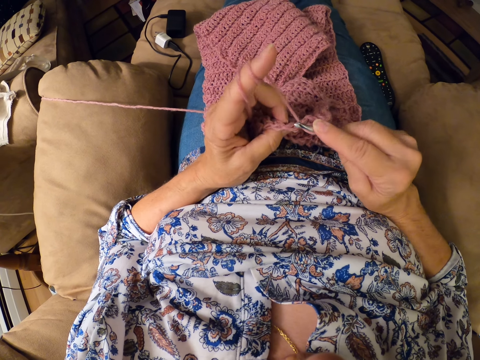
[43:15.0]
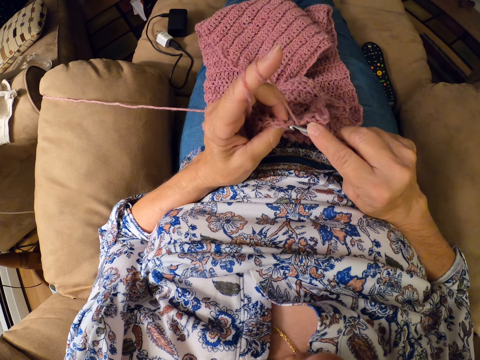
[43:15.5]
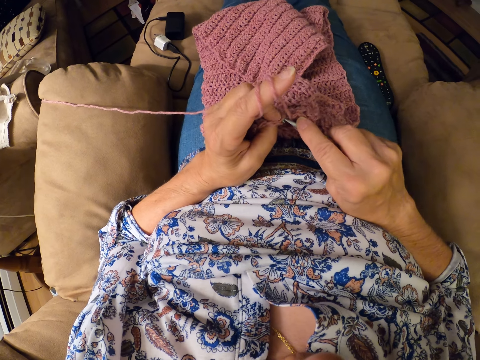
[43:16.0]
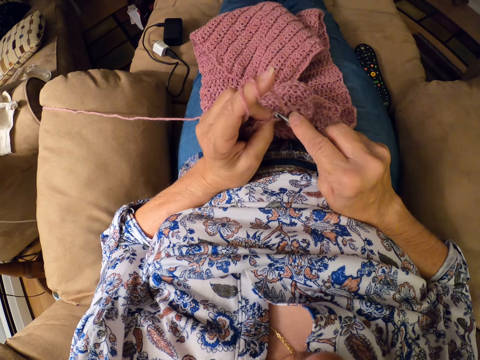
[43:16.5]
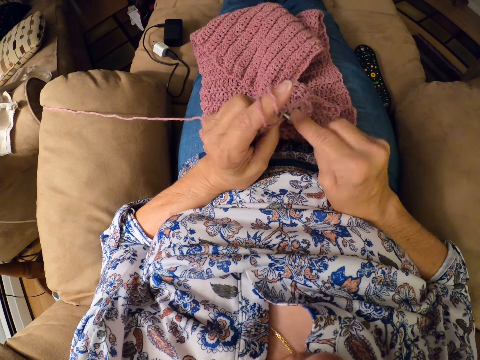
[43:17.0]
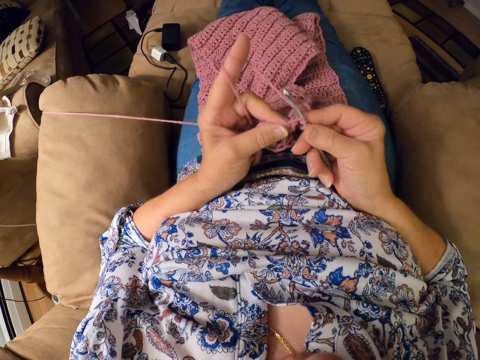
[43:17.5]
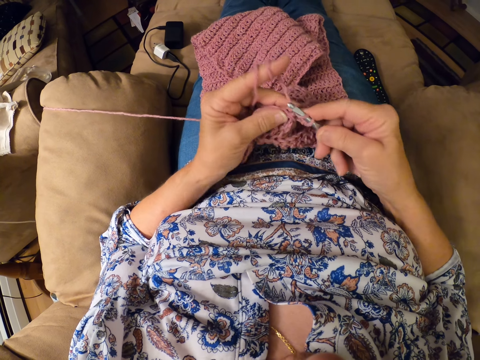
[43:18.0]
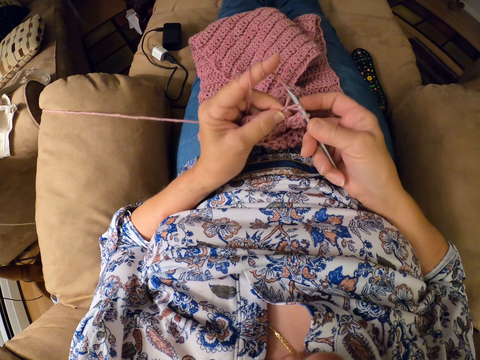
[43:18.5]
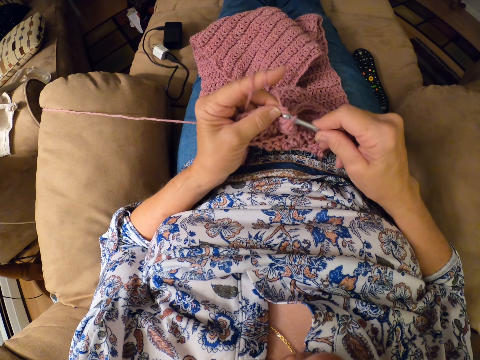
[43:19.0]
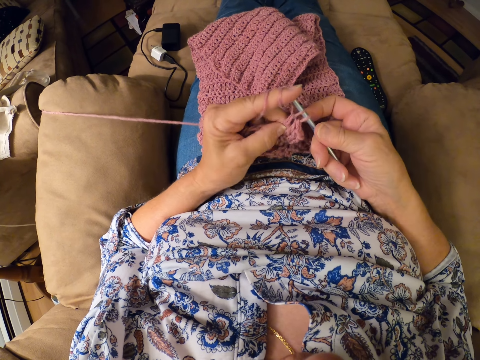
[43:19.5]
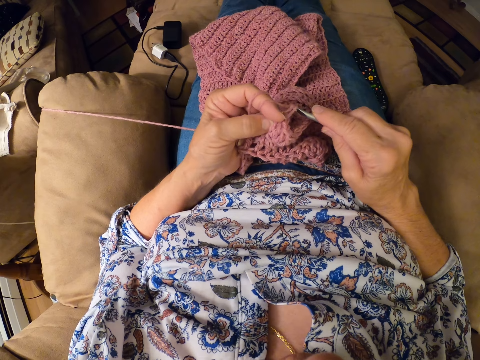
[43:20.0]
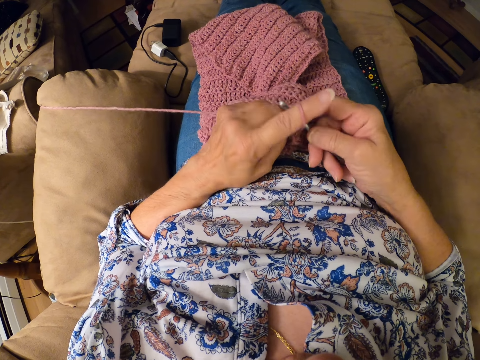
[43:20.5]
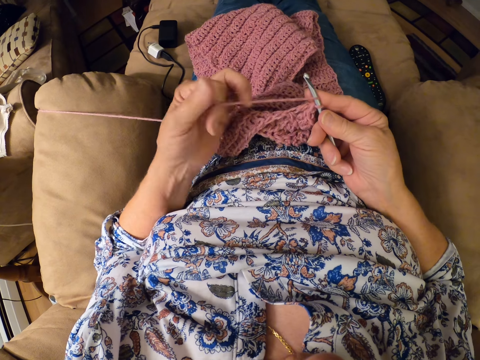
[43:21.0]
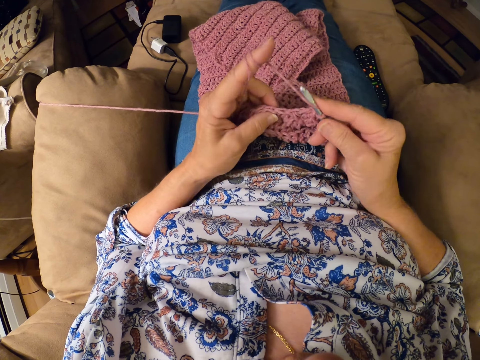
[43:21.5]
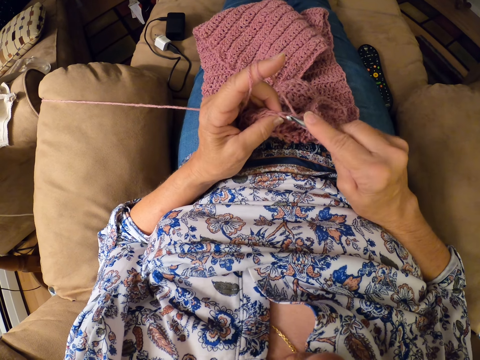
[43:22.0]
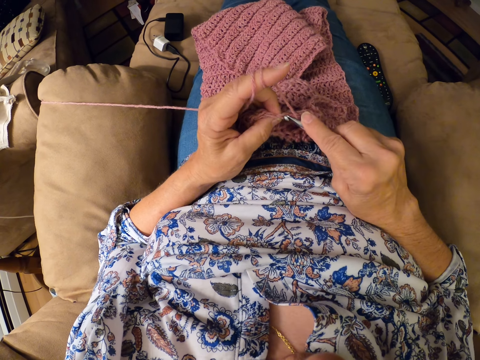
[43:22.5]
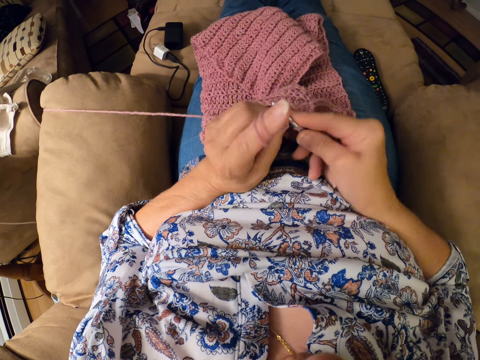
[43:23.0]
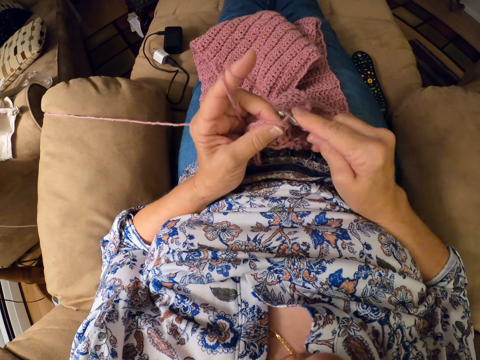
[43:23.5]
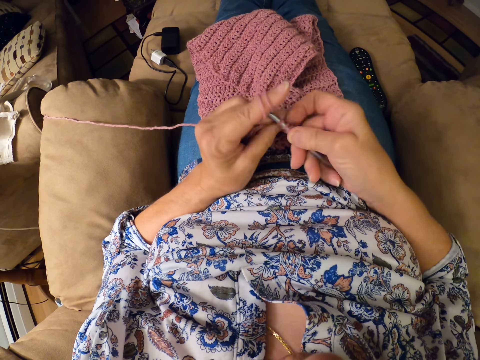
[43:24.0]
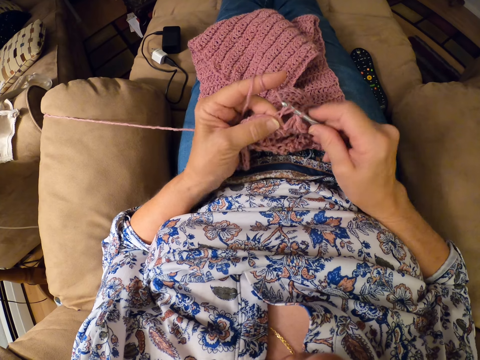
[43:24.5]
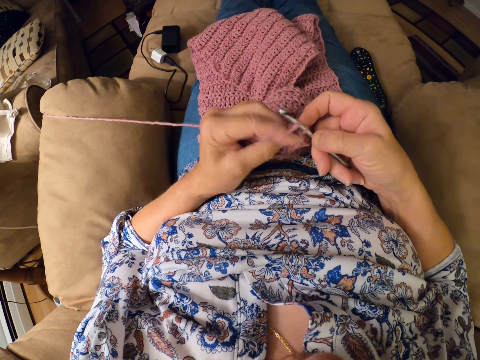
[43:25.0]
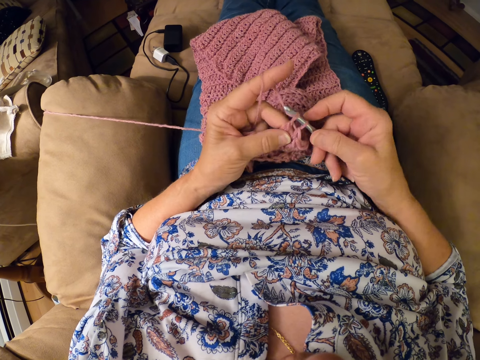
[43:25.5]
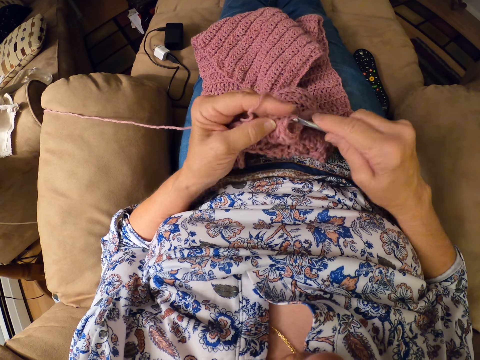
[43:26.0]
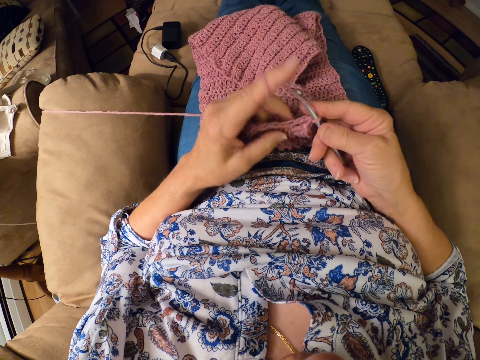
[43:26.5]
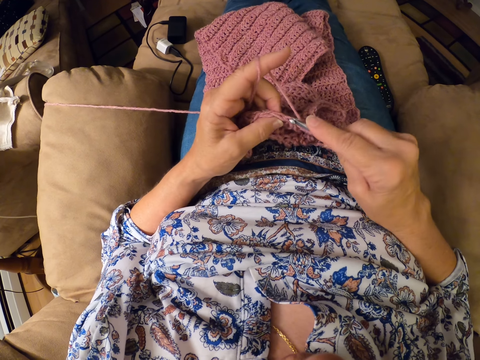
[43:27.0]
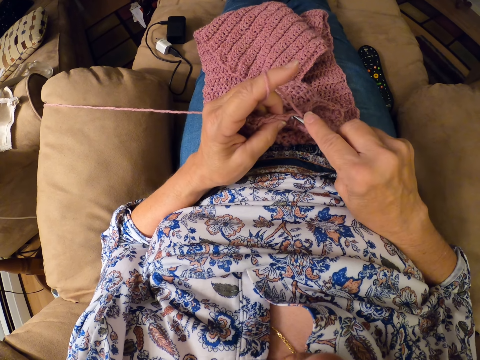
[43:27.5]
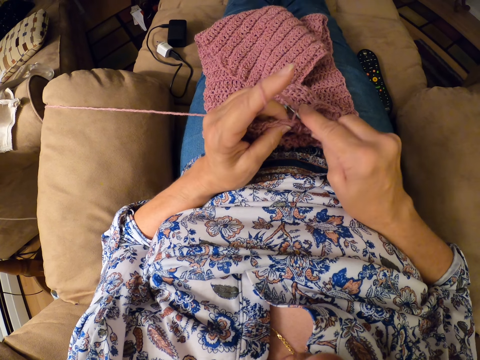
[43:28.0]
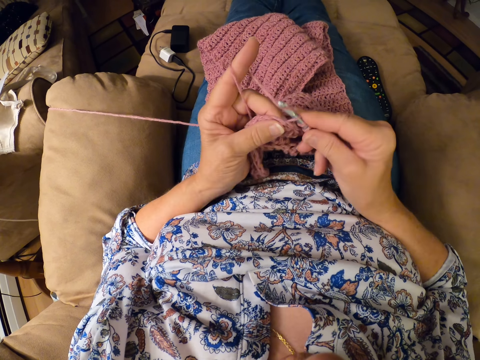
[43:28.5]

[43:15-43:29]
The camera wearer continues crocheting the yarn with the crocheting hook. She twirls the yarn around her left hand. She adjusts the thread. She continues crocheting the yarn with the crocheting hook.

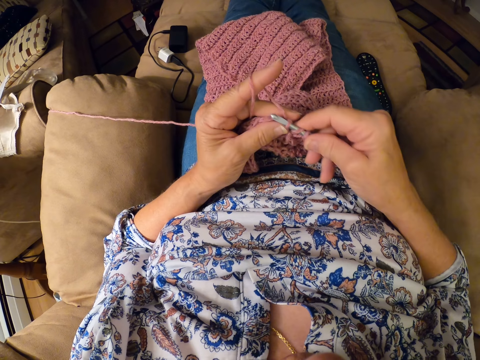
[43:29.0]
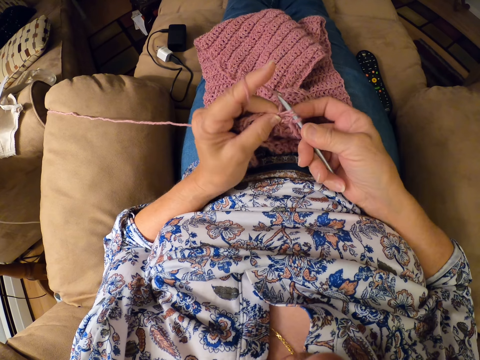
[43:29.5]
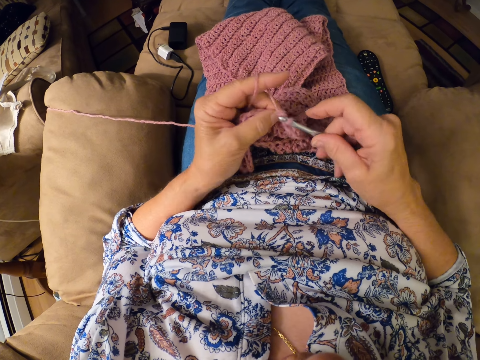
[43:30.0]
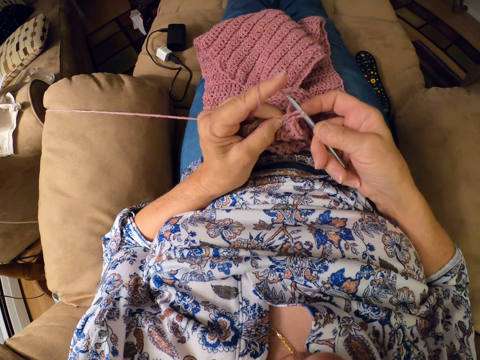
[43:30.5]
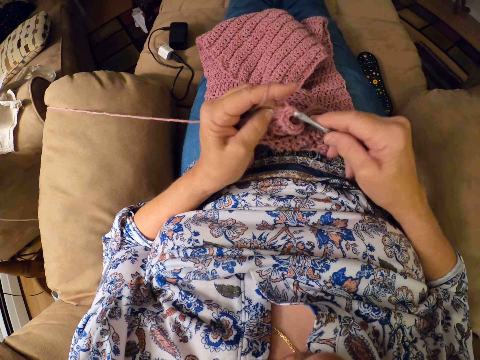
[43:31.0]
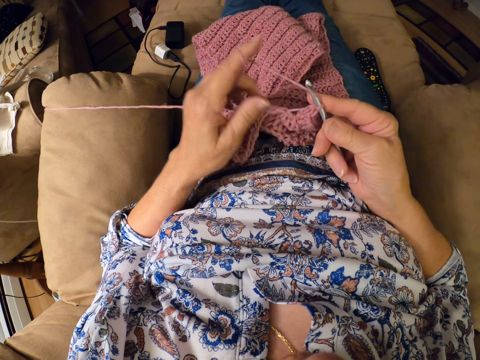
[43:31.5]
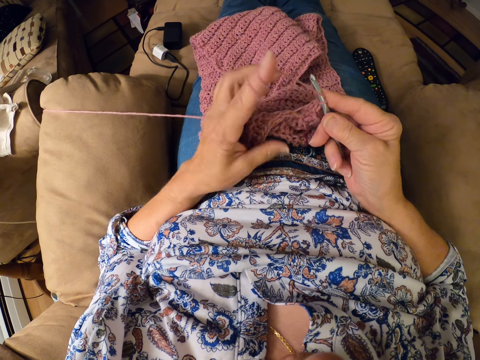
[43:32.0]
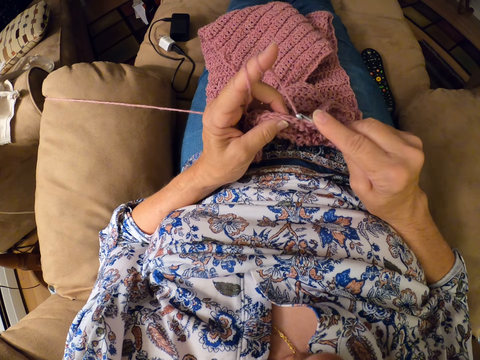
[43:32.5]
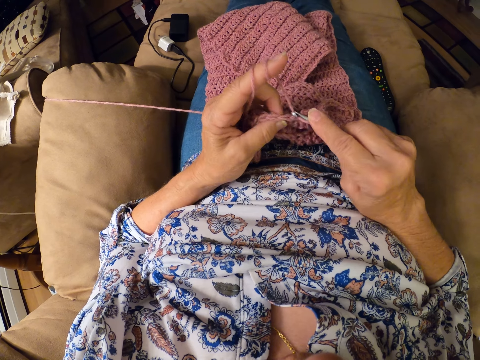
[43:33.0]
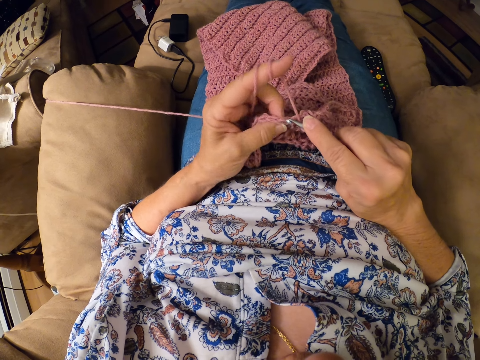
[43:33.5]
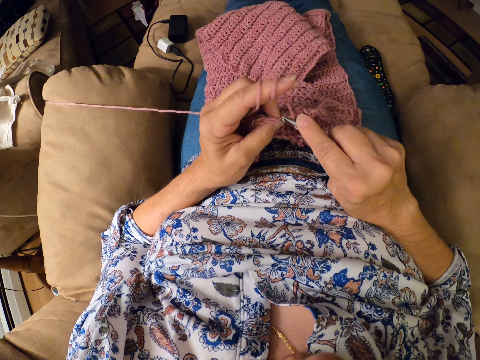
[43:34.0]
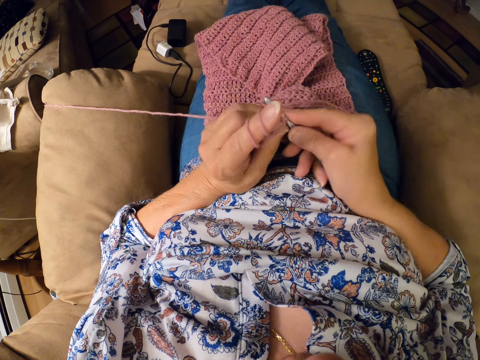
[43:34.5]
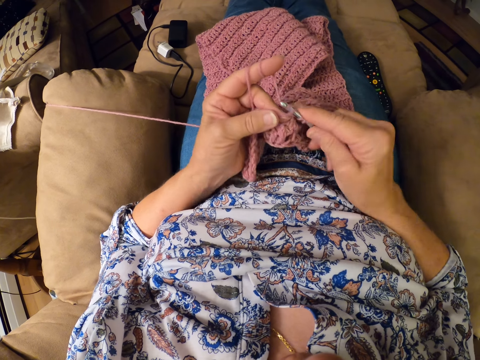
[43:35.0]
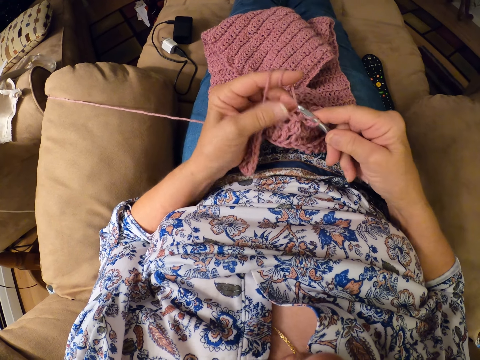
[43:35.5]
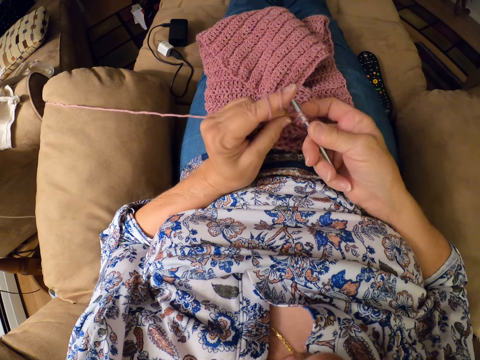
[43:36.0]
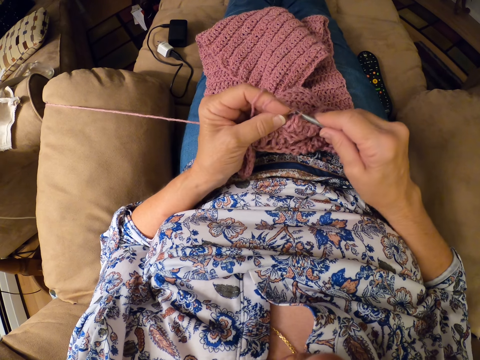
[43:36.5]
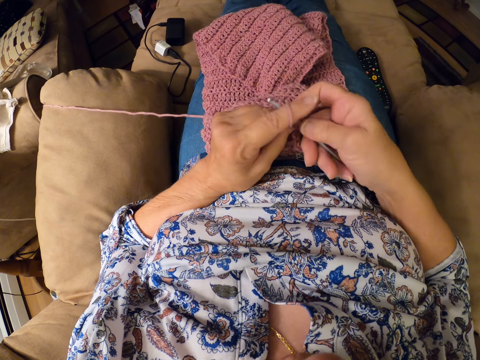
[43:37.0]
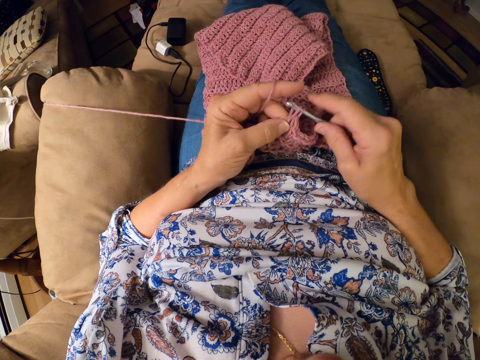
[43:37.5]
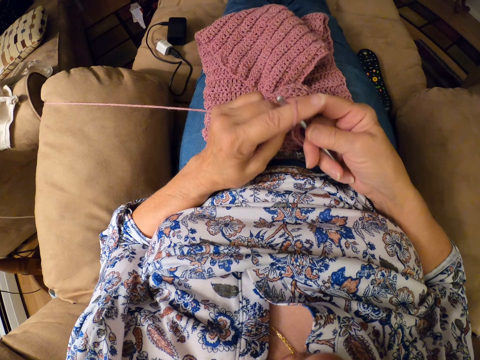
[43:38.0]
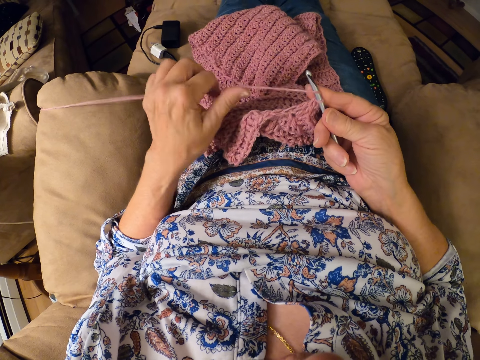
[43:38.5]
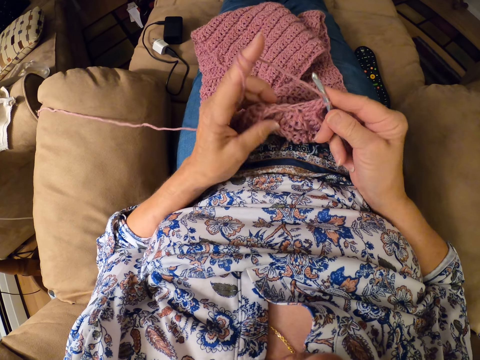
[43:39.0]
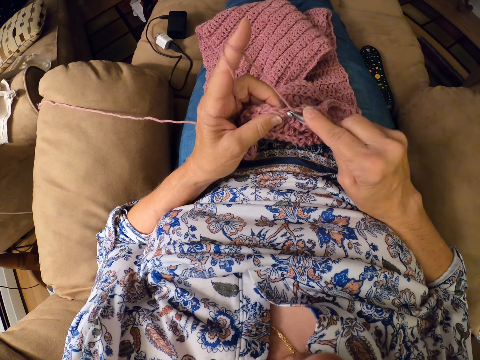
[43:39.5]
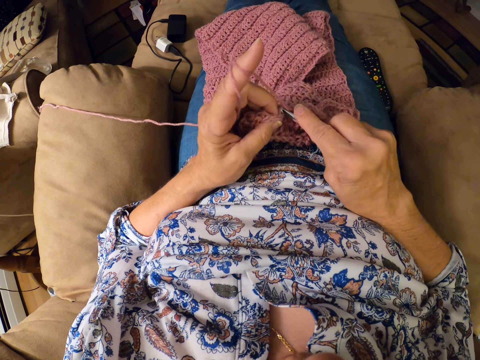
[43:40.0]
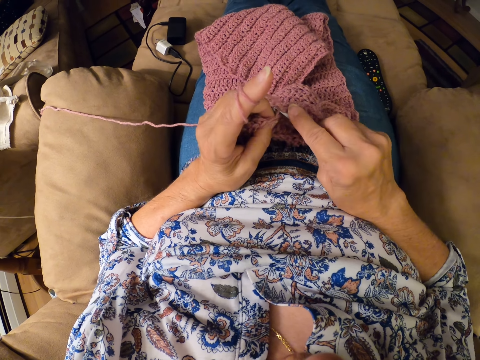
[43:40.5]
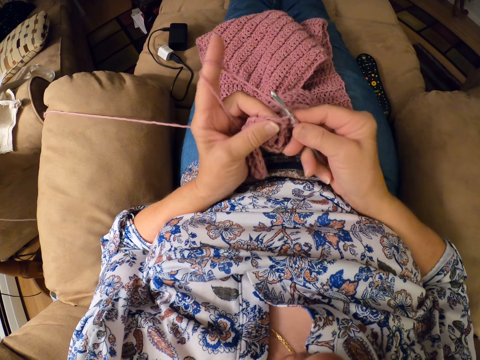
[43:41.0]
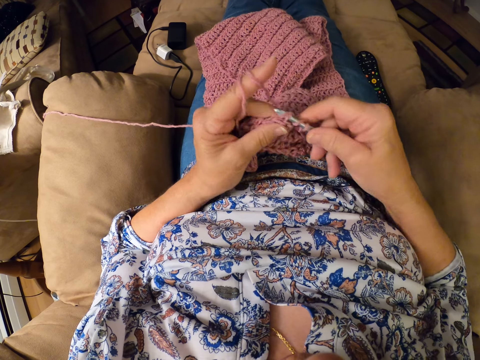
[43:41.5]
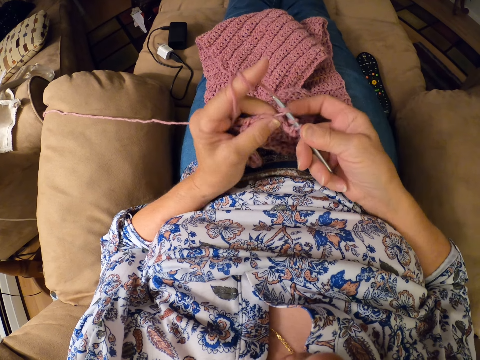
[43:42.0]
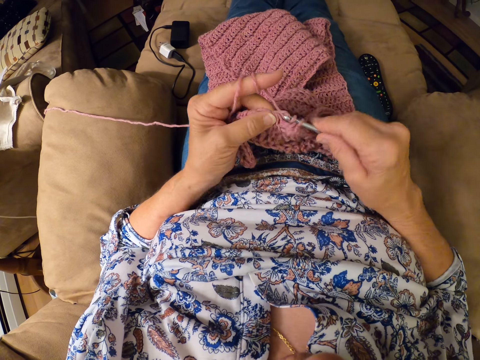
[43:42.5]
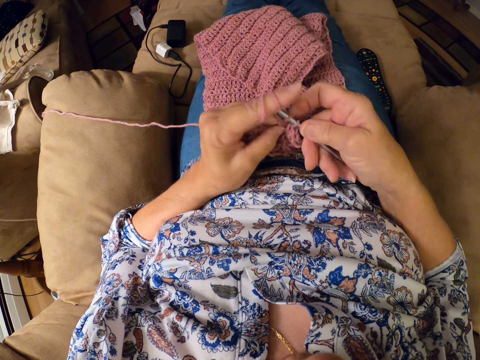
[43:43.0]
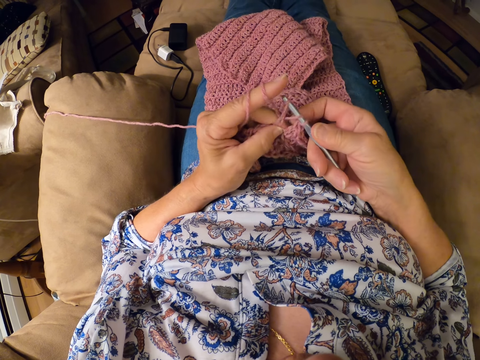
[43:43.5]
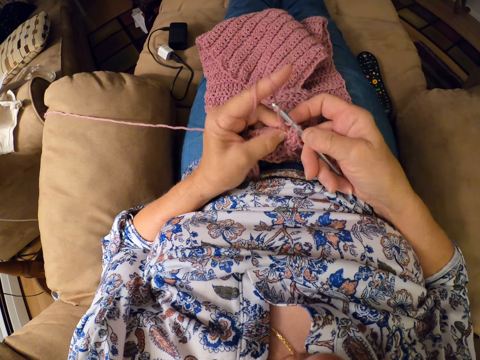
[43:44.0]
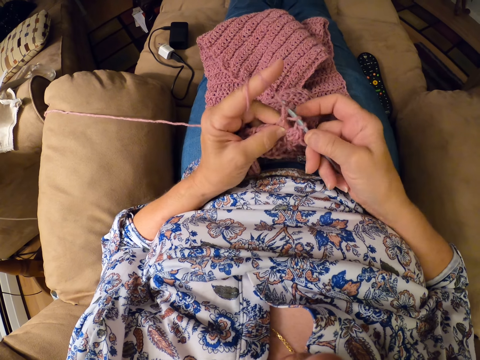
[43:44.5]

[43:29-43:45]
The camera wearer adjusts the thread. She twirls the yarn around her left hand. She continues crocheting the yarn with the crocheting hook. She adjusts the thread. She twirls the yarn around her left hand. She continues crocheting the yarn with the crocheting hook.
